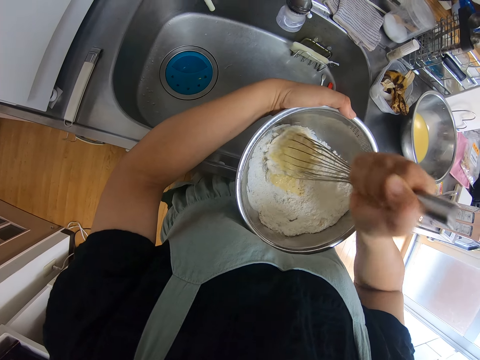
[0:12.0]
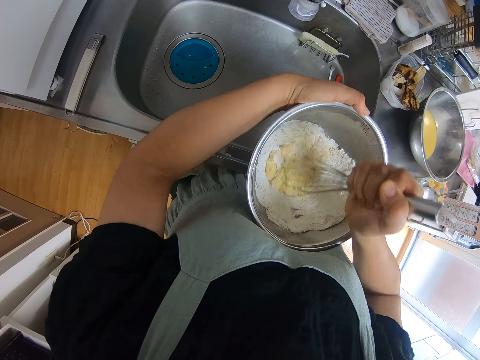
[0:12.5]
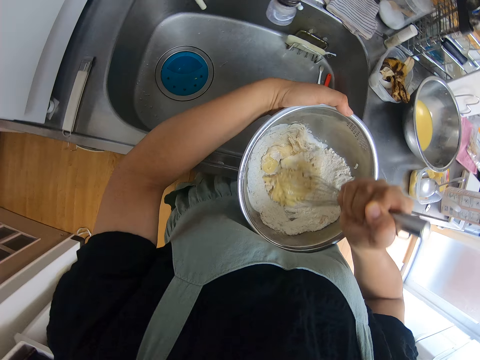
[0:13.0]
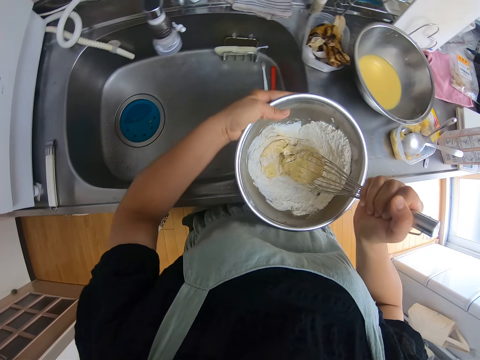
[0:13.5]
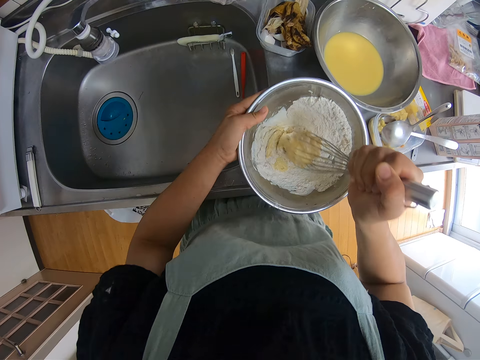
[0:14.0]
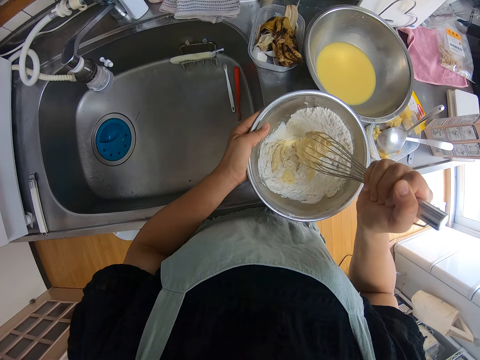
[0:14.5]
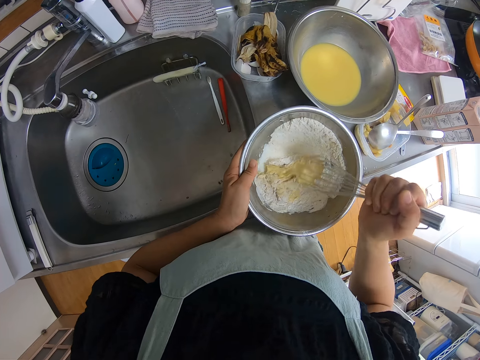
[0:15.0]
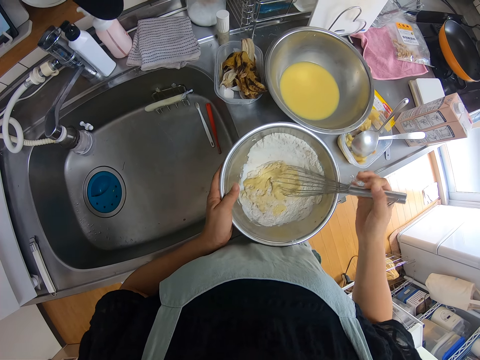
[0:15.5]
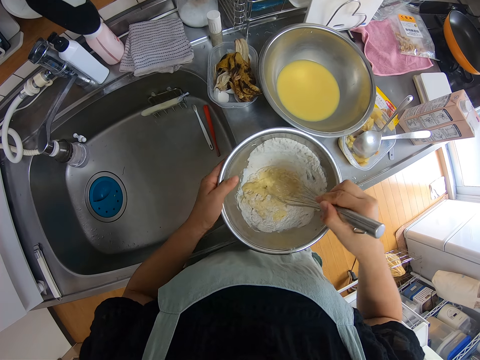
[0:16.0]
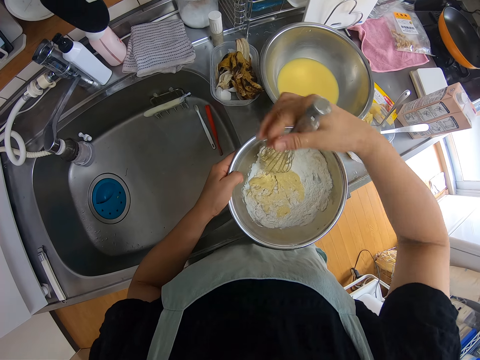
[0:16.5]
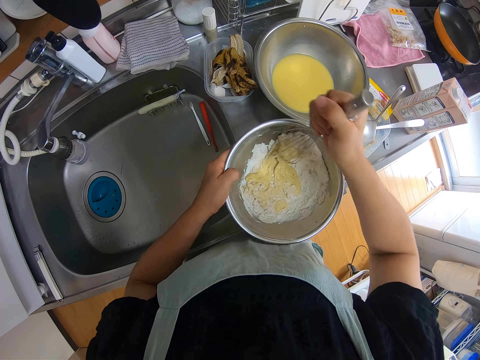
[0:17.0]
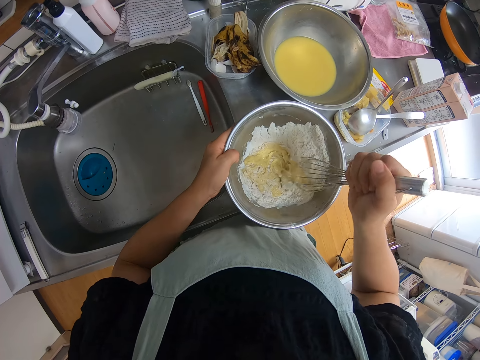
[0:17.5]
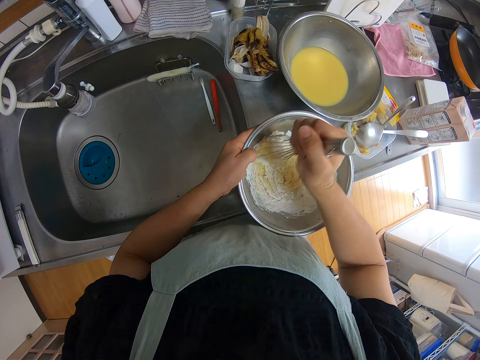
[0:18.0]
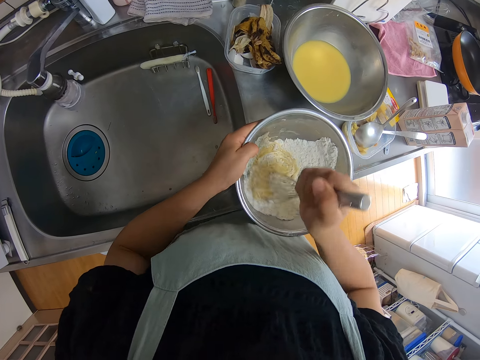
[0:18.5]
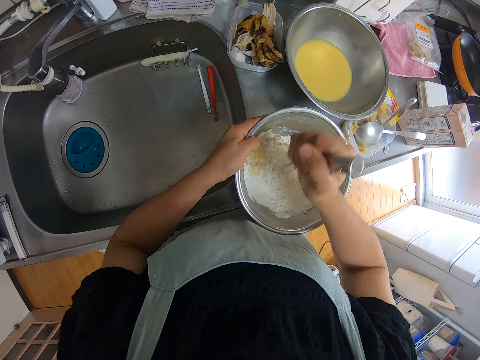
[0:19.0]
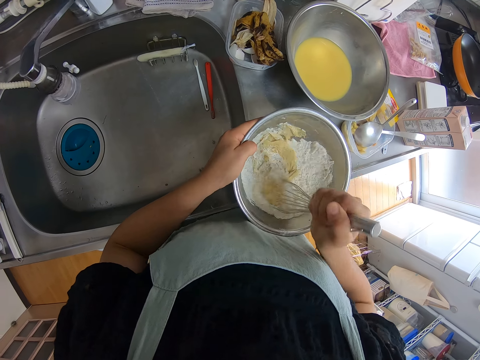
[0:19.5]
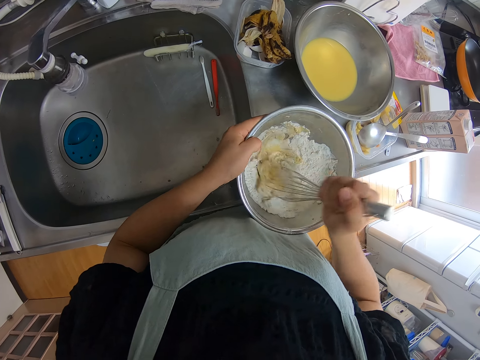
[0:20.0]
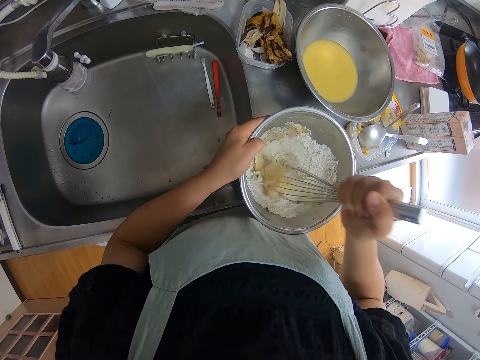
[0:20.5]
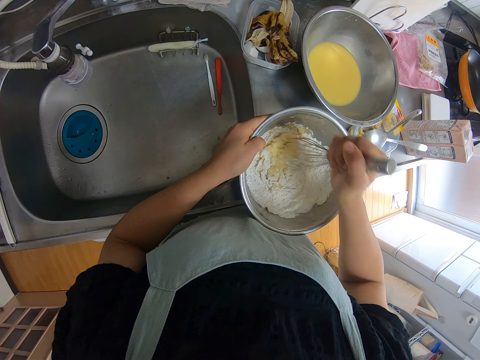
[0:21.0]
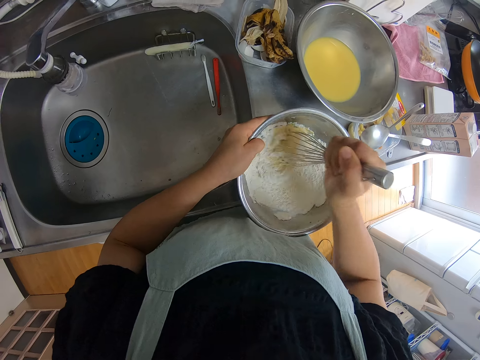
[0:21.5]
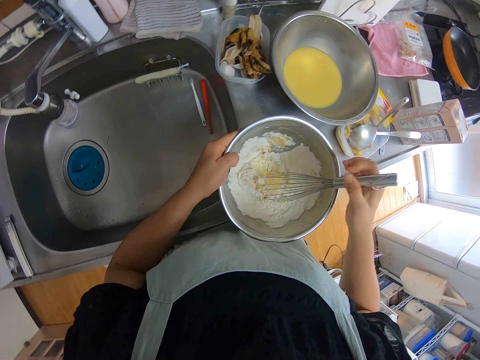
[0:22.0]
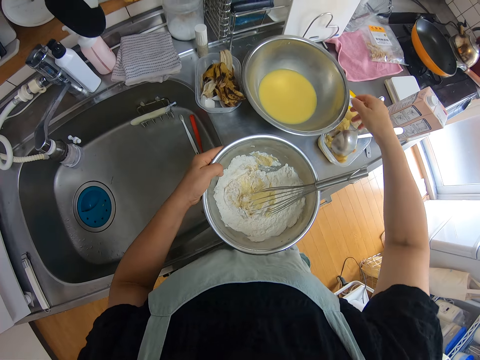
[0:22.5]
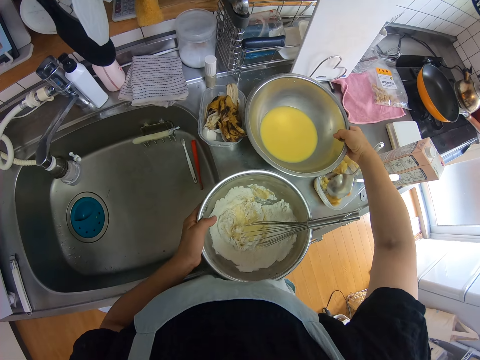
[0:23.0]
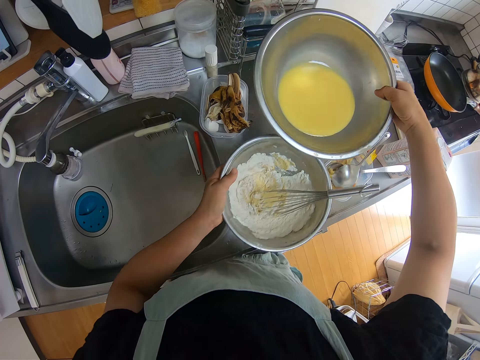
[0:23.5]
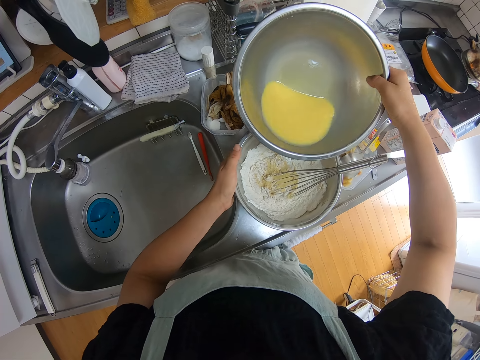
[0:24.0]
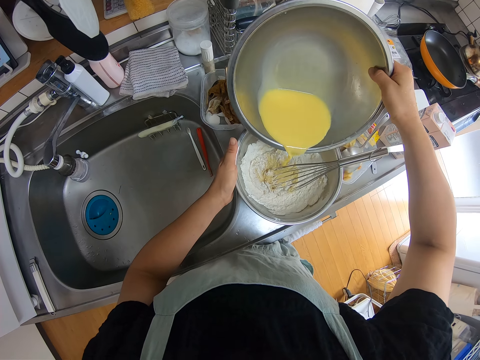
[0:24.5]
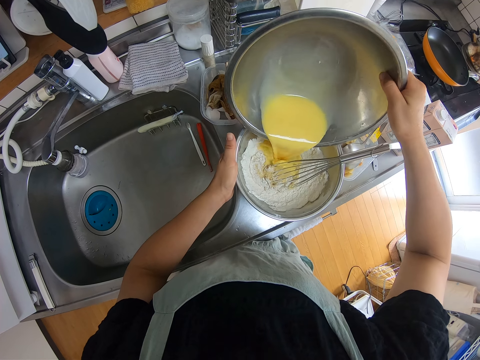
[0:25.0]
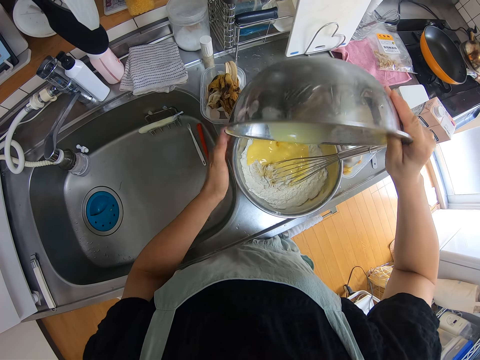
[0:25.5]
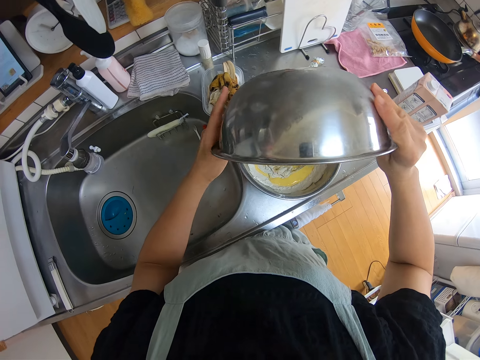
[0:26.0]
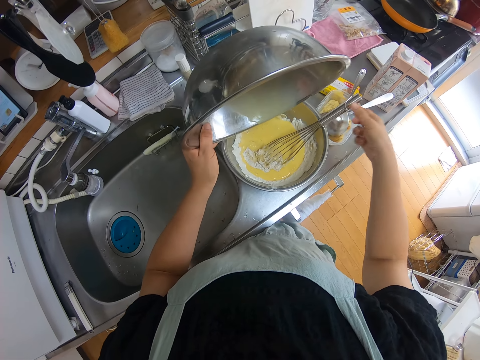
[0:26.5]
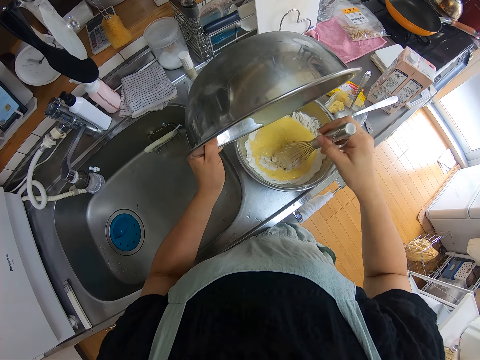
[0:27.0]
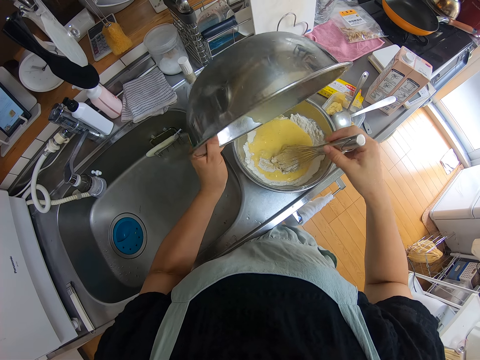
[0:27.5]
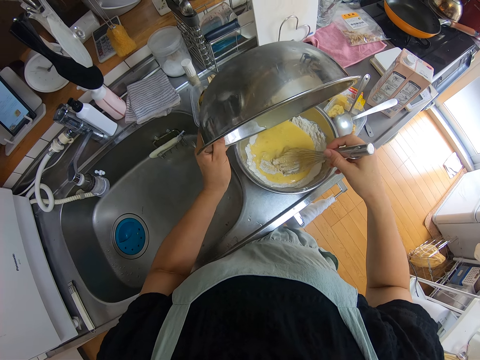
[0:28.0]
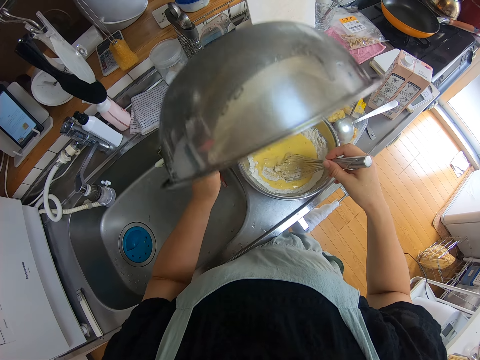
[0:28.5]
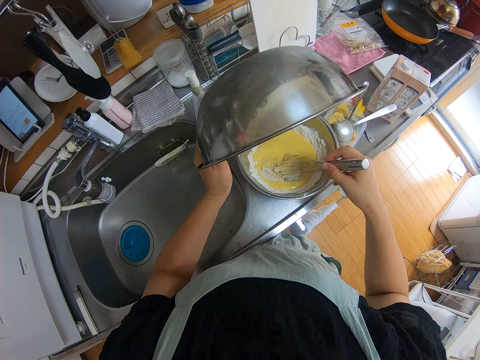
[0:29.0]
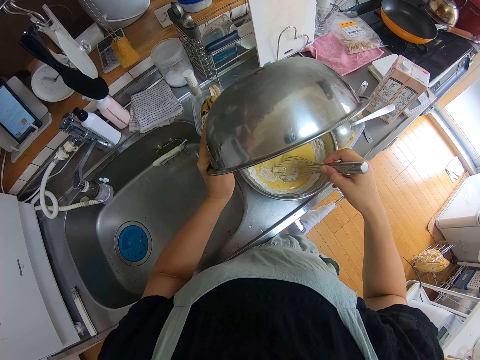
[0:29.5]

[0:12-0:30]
The camera wearer drops the bowl of flour on a kitchen worktop. She mixes the flour in the bowl with the whisk. She removes her right hand from the whisk. She lifts up a bowl of egg with her right hand. She moves the bowl of flour with her left hand. She pours the egg into the flour. She transfers the bowl of egg from her right hand to her left hand. She holds the whisk with her right hand. She shakes some eggs from the bowl of egg into the bowl of flour.

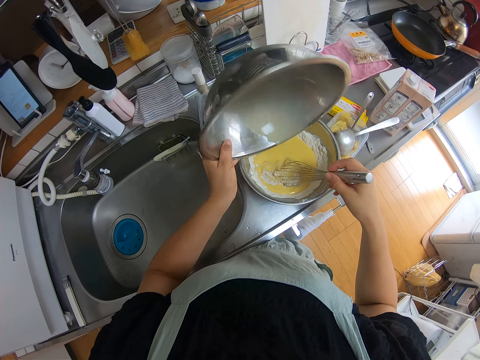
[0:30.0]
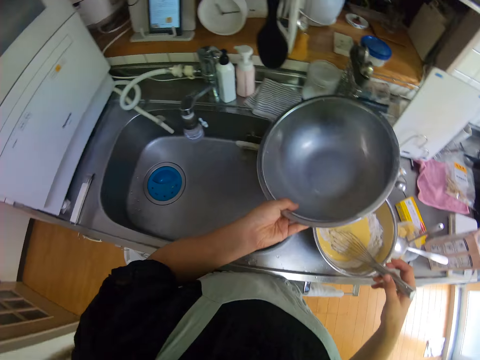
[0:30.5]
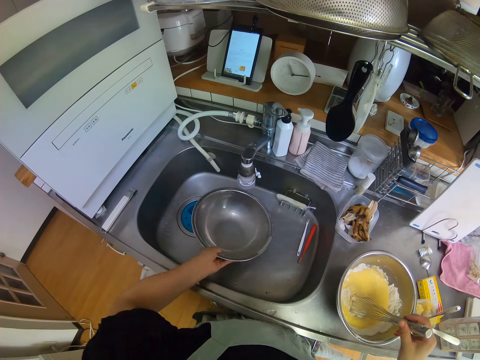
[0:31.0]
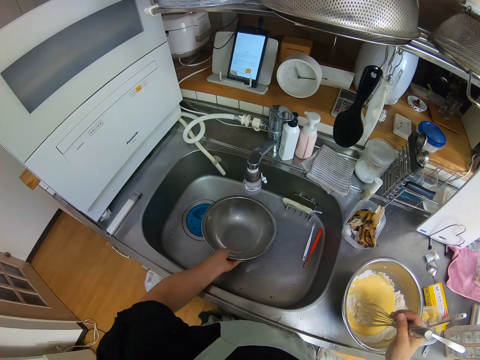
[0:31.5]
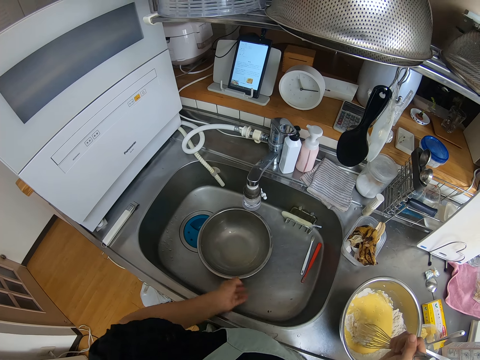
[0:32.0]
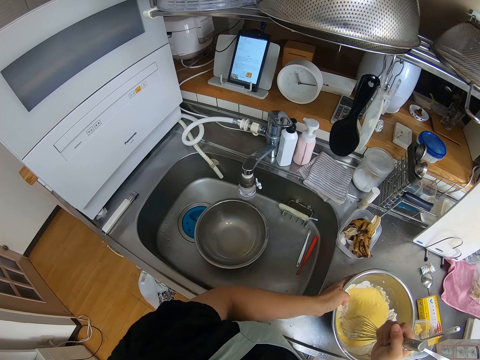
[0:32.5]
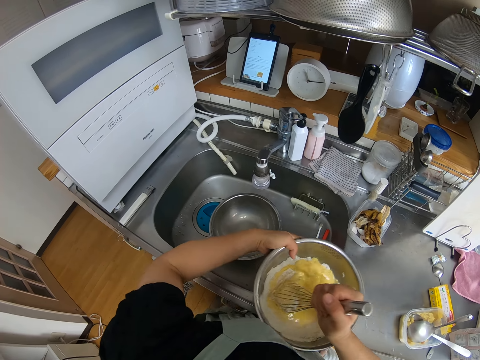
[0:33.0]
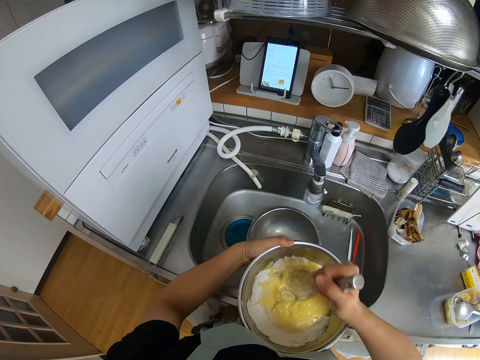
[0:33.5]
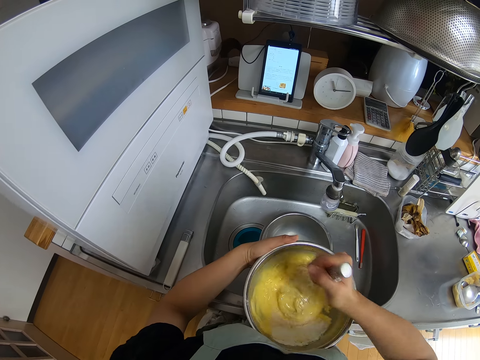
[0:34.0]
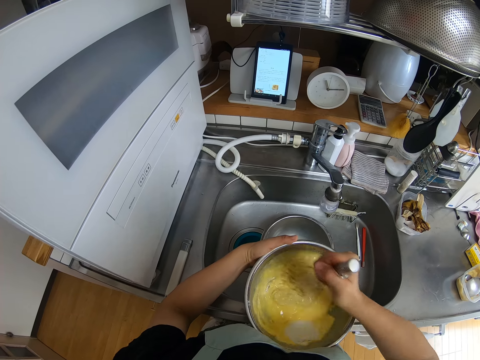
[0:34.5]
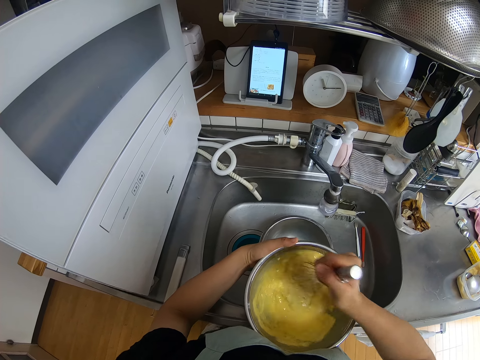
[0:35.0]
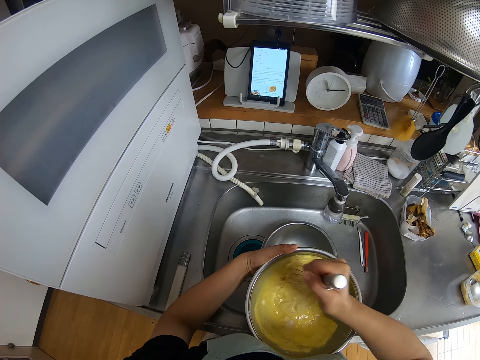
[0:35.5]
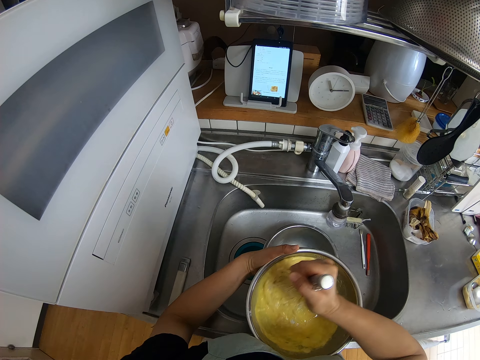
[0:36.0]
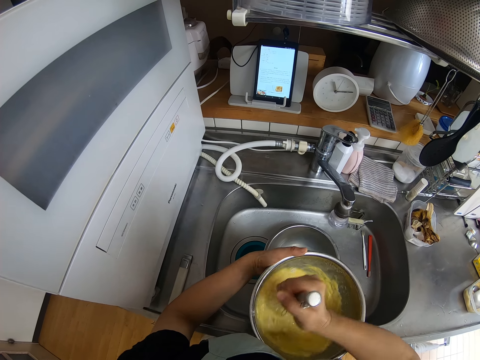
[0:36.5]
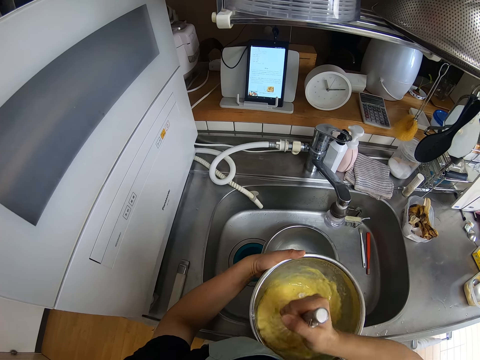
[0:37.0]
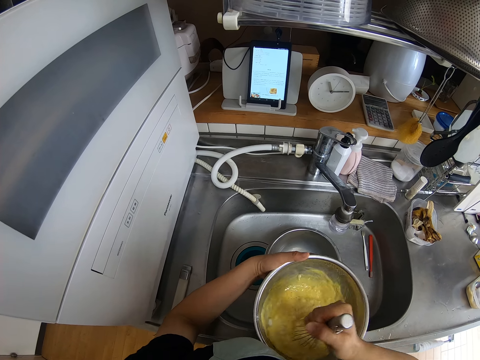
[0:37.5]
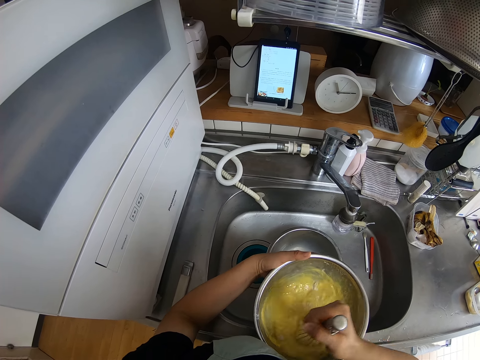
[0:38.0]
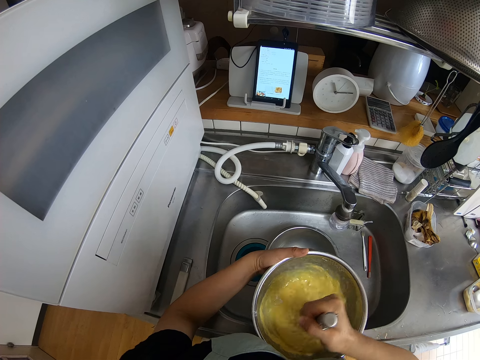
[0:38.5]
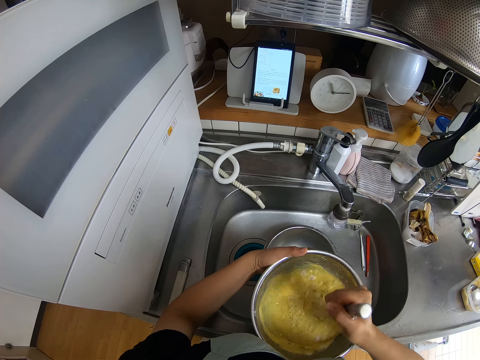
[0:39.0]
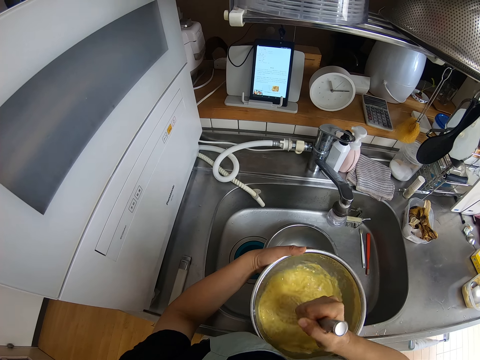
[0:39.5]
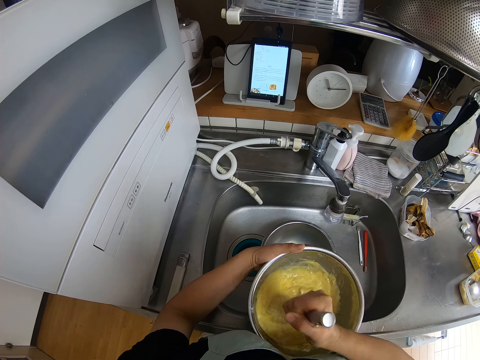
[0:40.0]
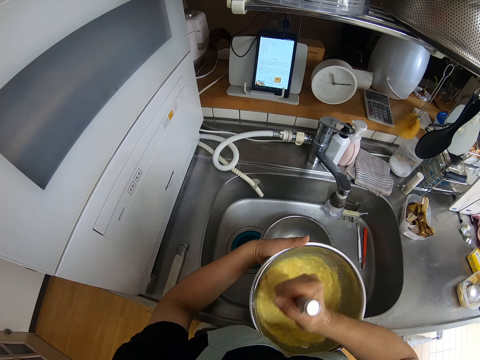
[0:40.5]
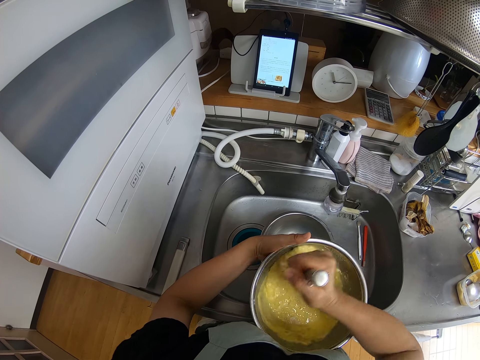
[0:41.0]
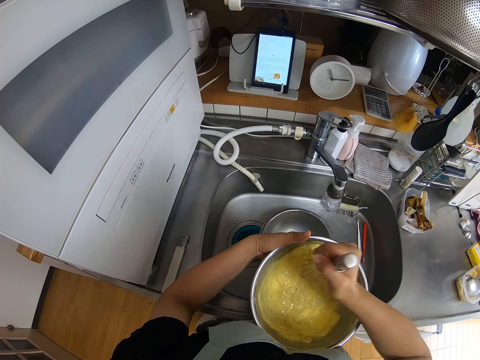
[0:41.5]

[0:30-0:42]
The camera wearer drops the empty bowl into a sink. They hold the bowl. They lift up the bowl of flour and egg. They mix the flour and egg with the whisk.
